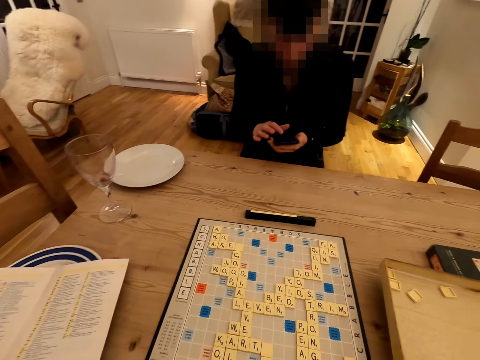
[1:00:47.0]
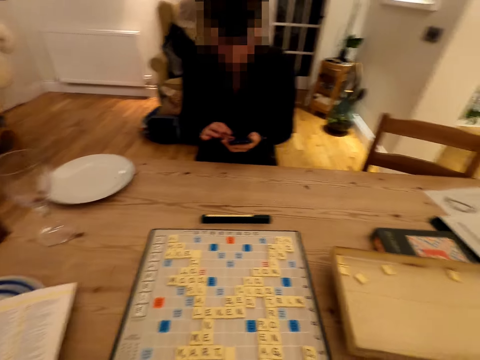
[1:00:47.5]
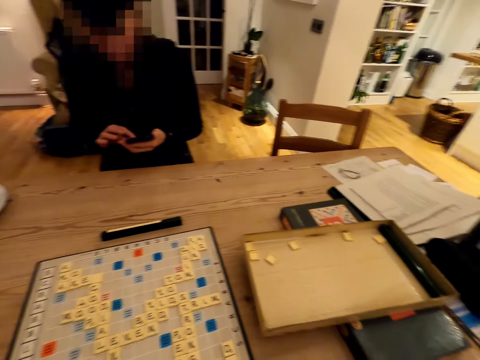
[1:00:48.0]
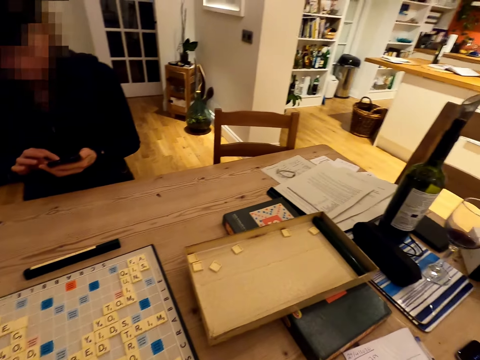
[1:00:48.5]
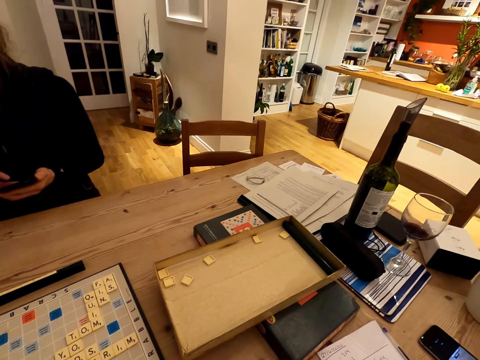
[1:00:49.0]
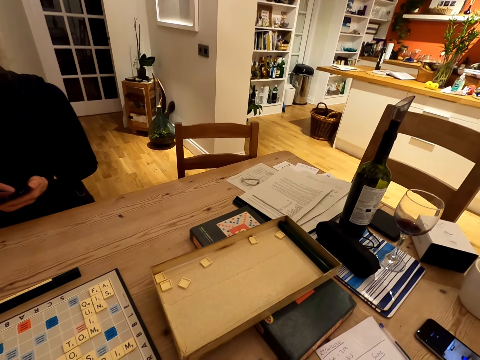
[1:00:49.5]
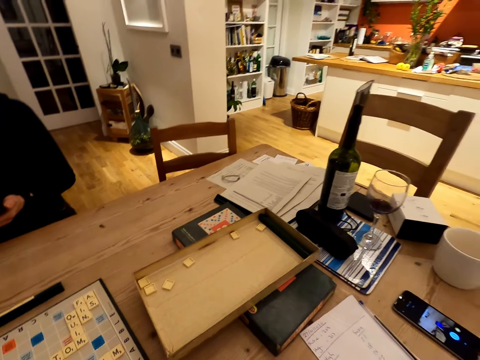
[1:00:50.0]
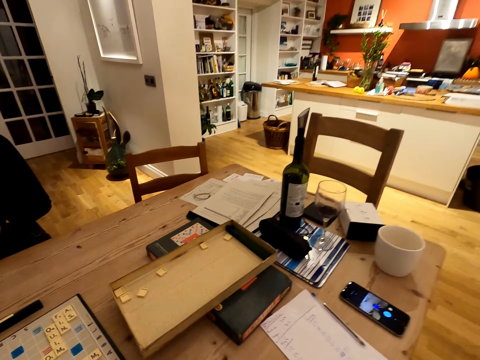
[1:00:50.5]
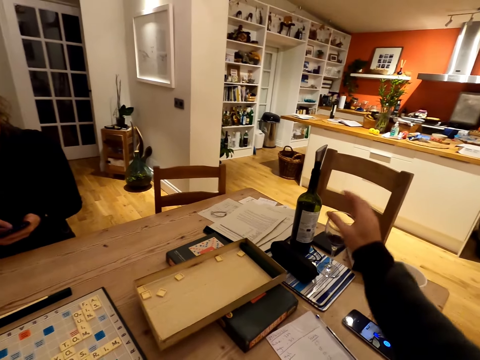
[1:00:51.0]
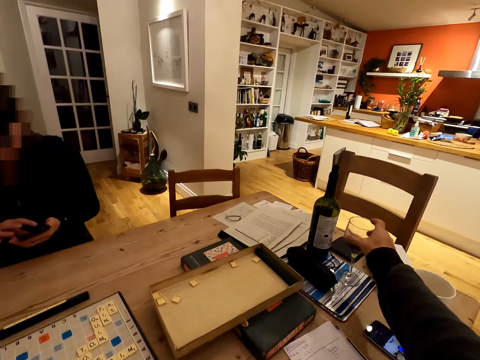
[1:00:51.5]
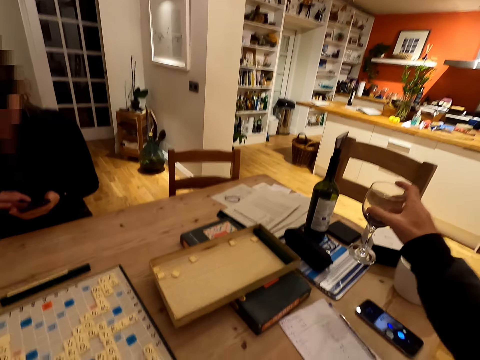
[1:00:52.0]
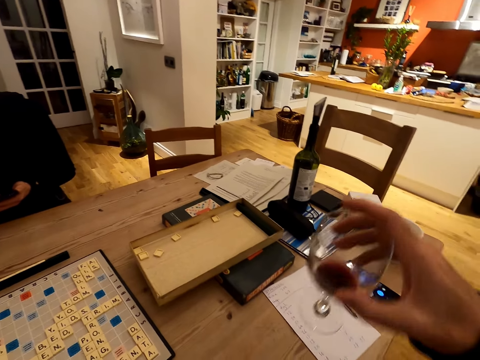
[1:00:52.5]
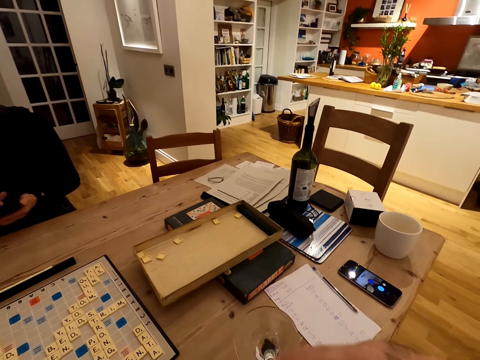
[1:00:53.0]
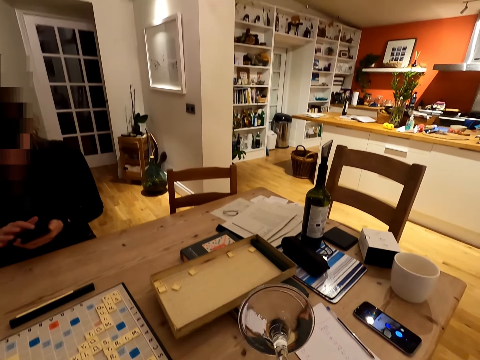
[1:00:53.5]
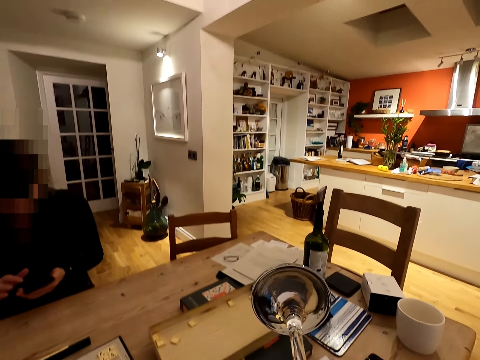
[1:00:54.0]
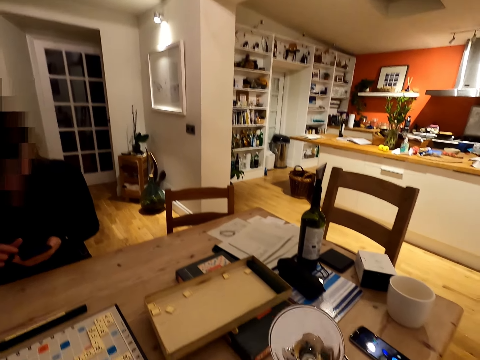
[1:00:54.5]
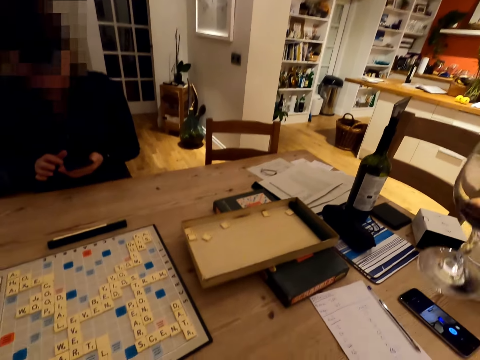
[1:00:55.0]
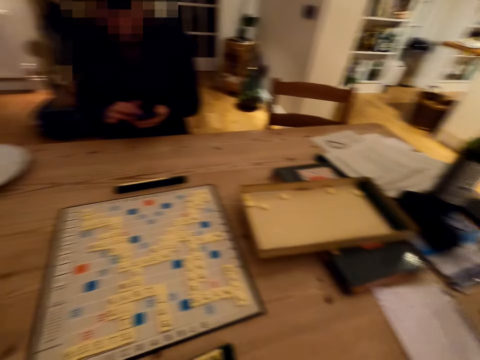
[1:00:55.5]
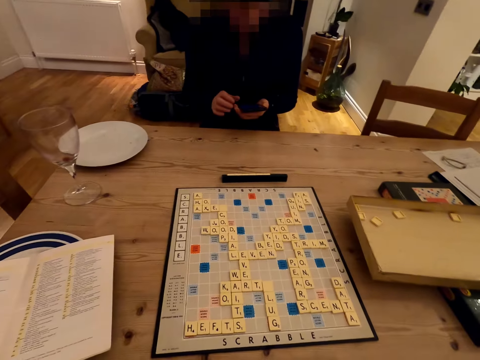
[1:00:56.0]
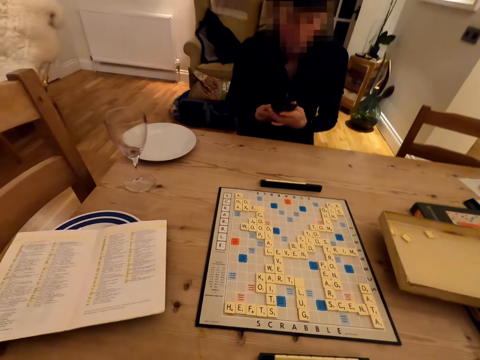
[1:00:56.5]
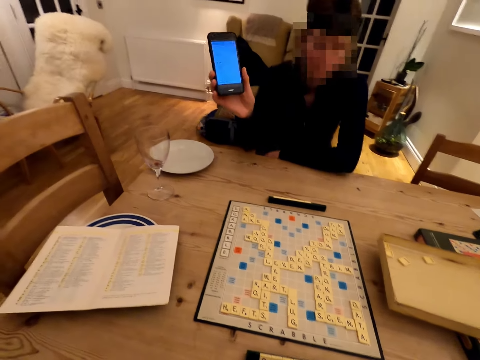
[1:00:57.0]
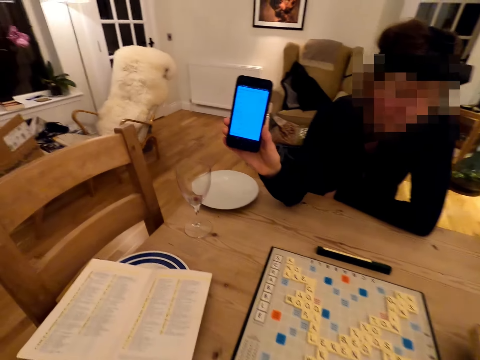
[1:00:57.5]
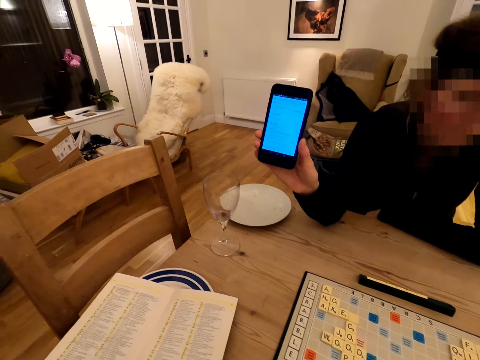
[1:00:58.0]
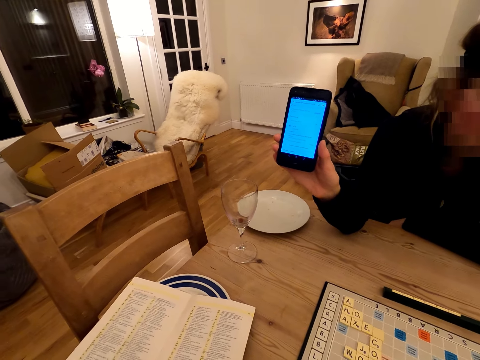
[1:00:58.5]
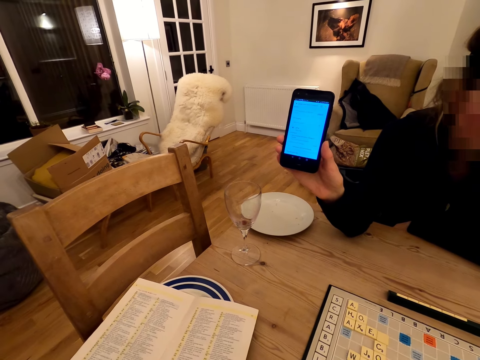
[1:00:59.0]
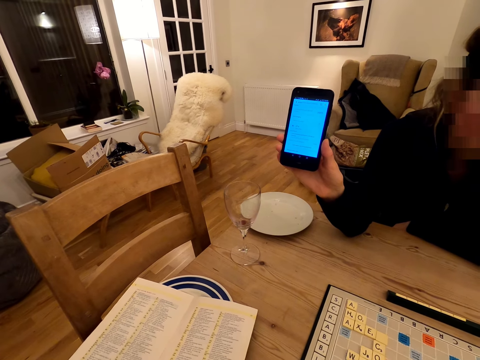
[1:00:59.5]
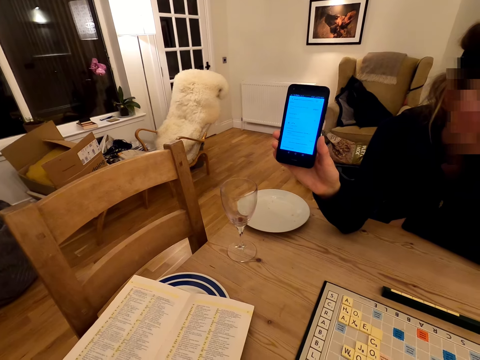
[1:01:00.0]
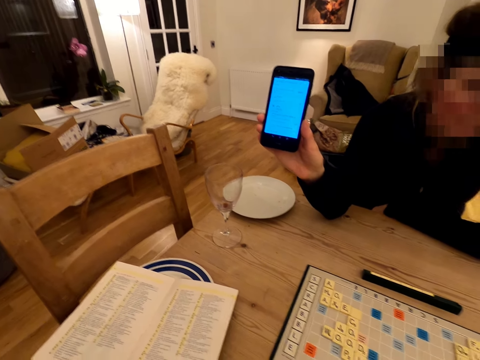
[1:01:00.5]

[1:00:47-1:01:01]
A woman drinks wine. The camera wearer picks a glass of wine from the table, drinks the wine, and puts away the glass of wine. They scroll a phone and hold the phone. The woman shows the phone to the camera wearer.

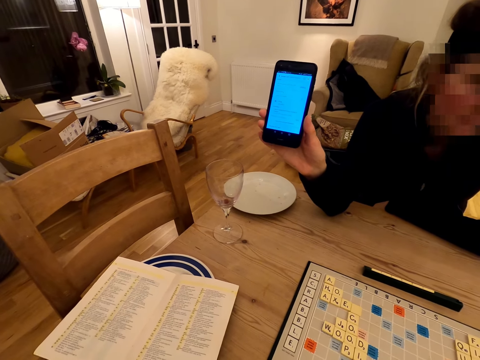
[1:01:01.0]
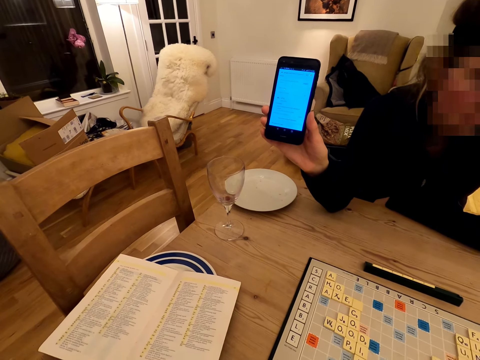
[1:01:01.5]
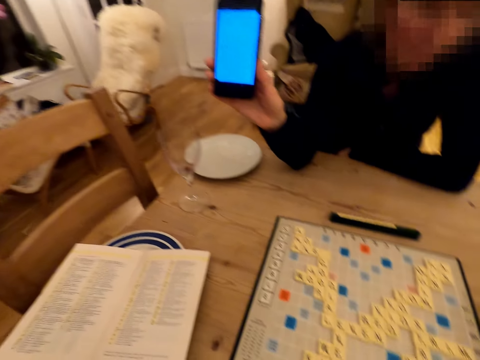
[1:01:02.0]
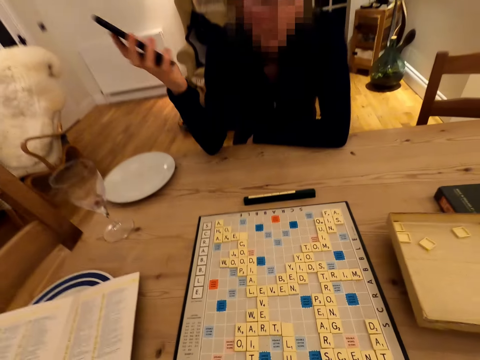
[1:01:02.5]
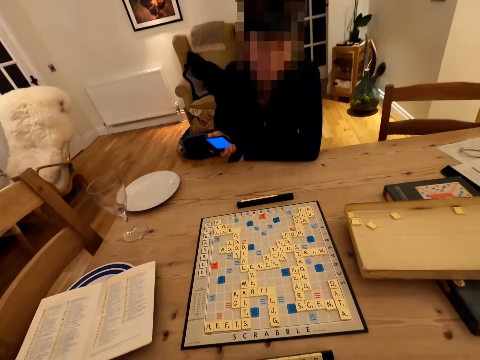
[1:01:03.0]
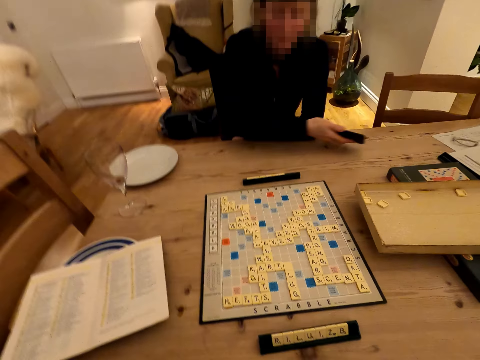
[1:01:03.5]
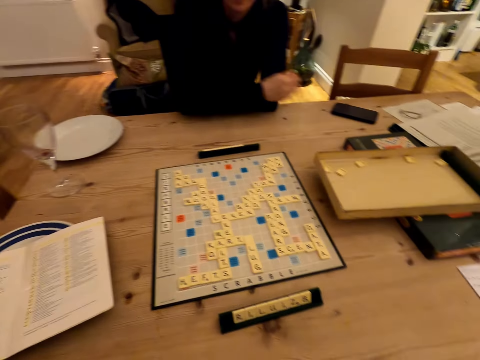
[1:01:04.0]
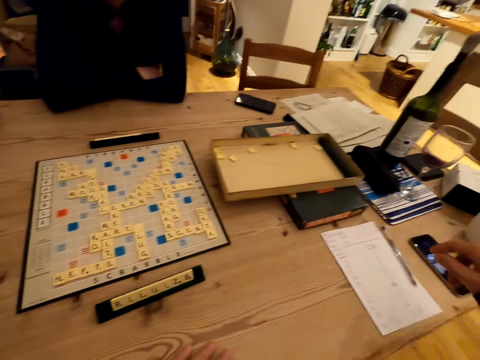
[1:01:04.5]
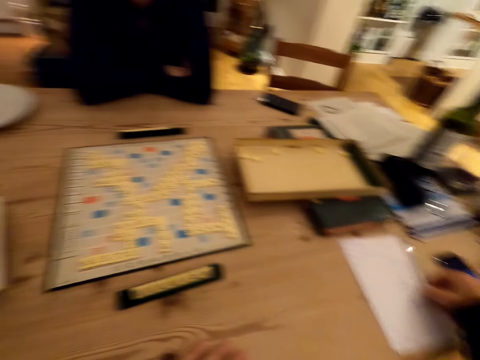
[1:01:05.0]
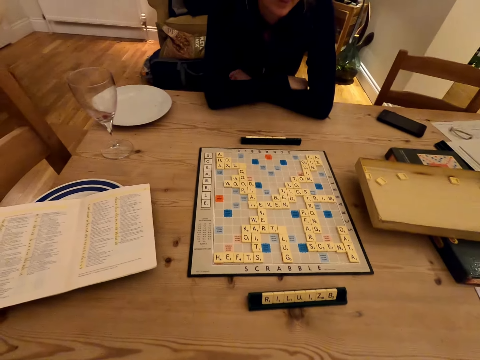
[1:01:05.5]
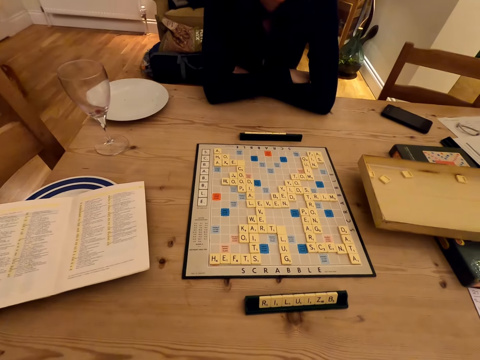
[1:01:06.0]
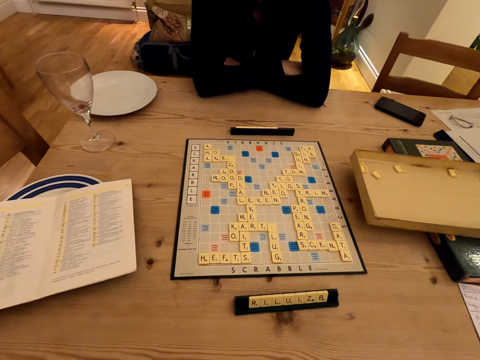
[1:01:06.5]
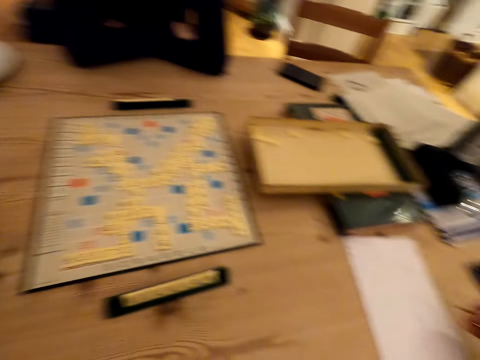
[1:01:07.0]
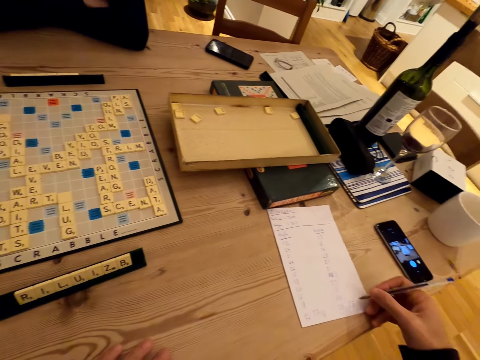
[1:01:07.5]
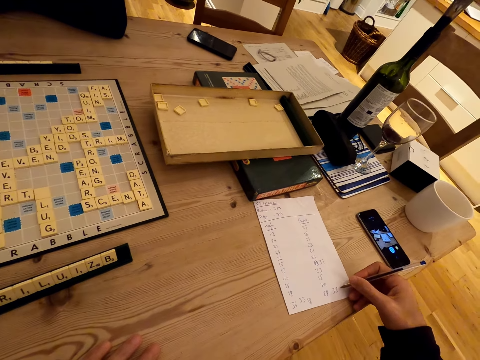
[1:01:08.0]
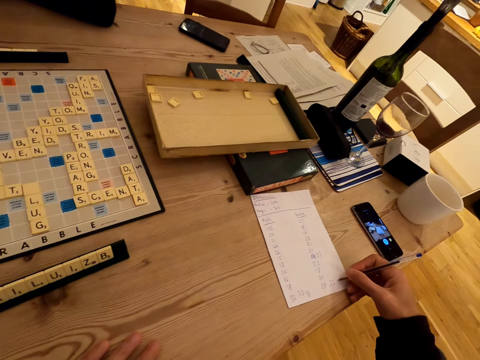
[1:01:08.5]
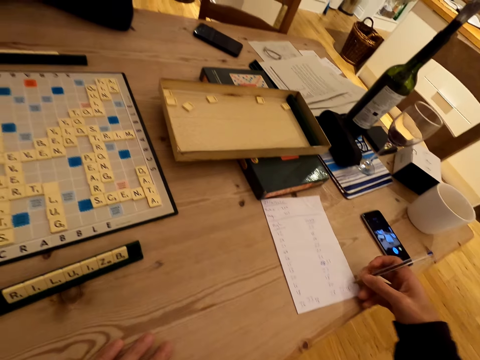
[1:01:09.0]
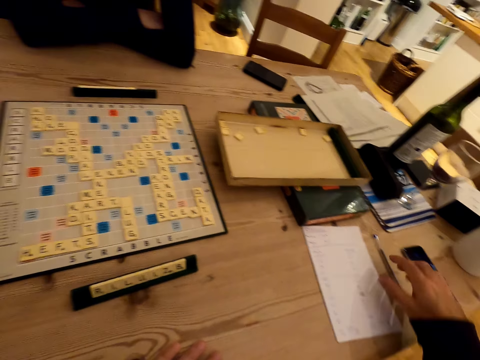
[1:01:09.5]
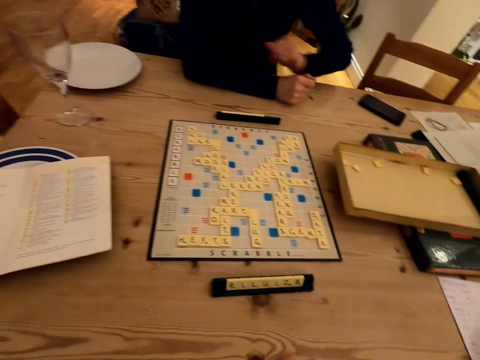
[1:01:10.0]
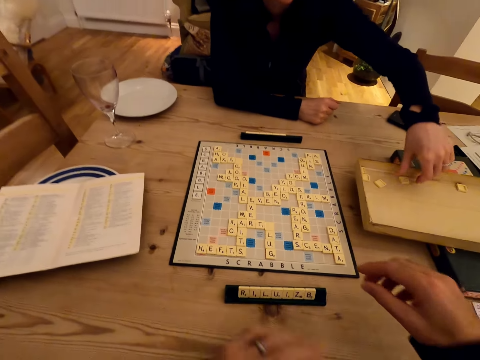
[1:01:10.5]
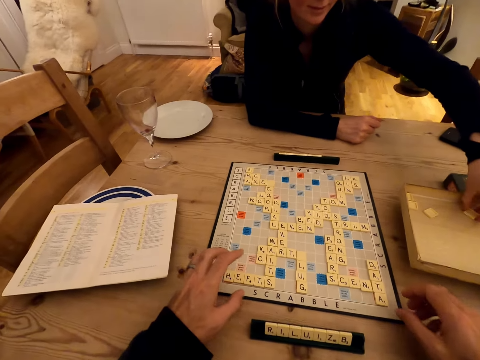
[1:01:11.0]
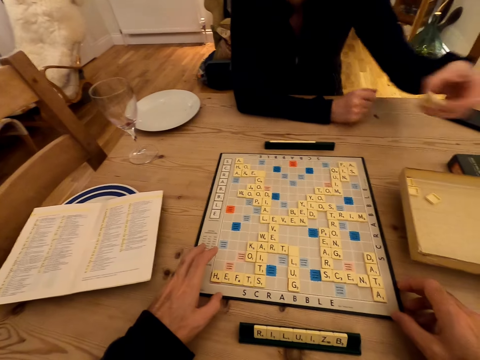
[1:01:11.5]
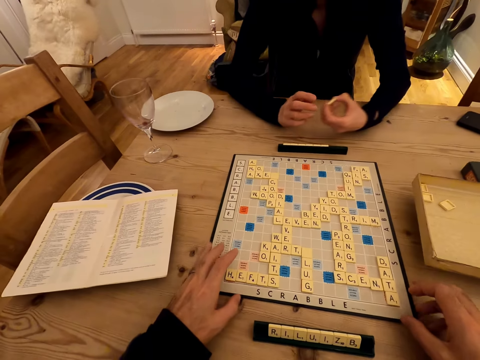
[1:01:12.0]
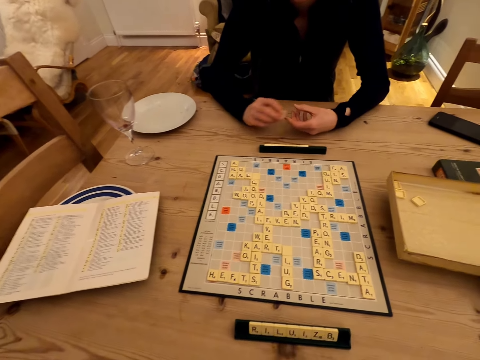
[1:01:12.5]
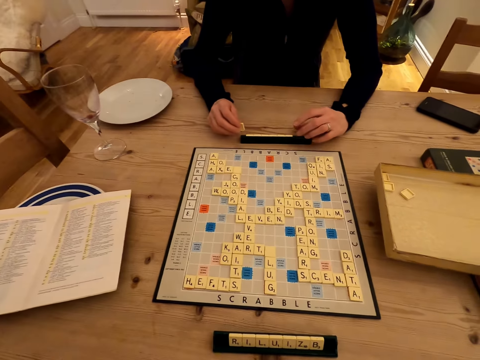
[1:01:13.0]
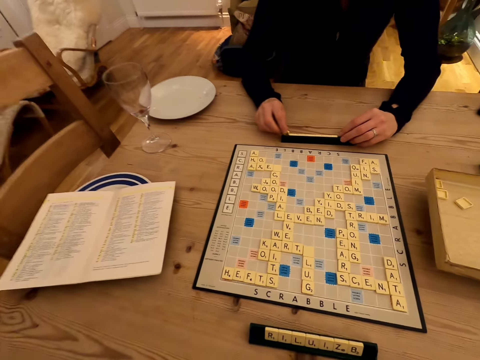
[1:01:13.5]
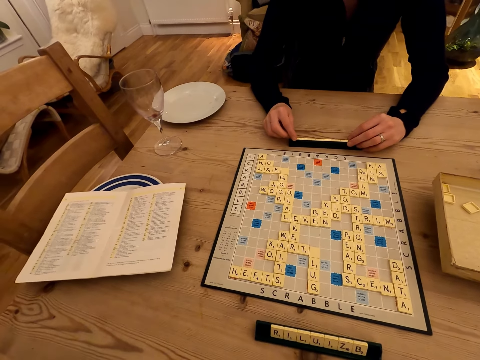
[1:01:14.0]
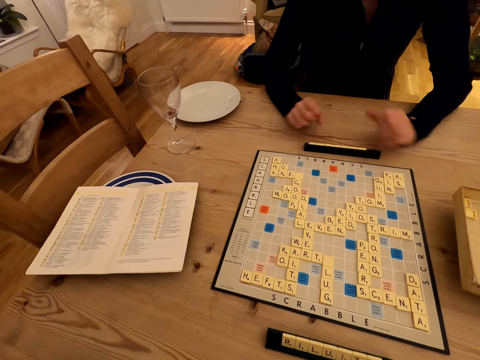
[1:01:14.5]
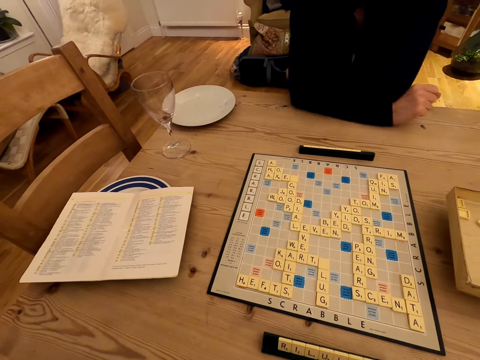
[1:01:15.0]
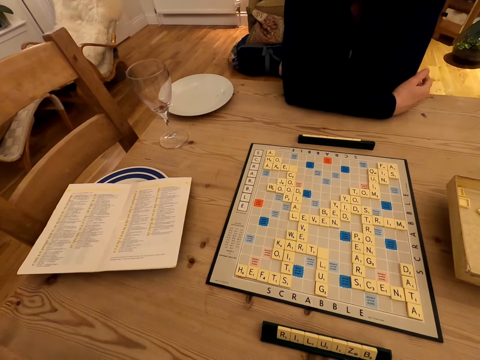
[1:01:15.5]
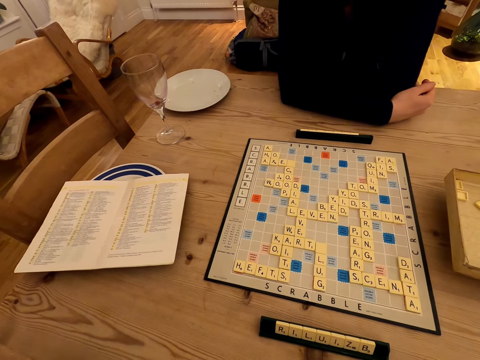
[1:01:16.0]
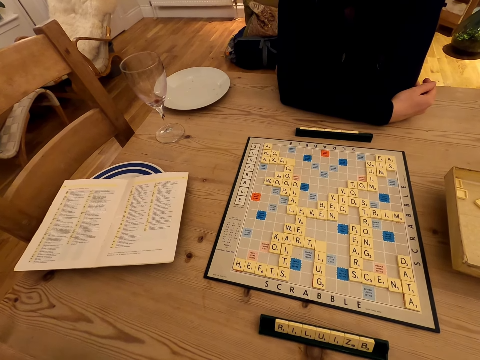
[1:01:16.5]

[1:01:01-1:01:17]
The camera wearer scrolls the phone. A woman puts the phone on the table. A man writes down. The camera wearer writes on the paper. They put down the paper. The man and the camera wearer move hands. The woman picks a scrabble letter from the box. The camera wearer touches the scrabble board. The woman puts the letter on the scrabble rack and folds arms.
